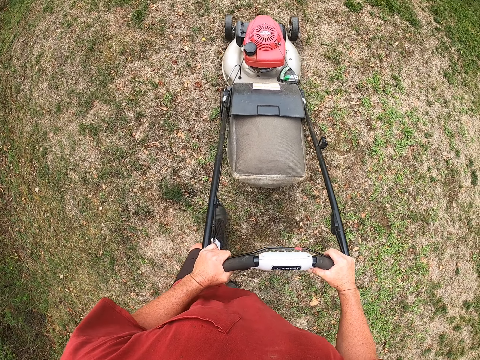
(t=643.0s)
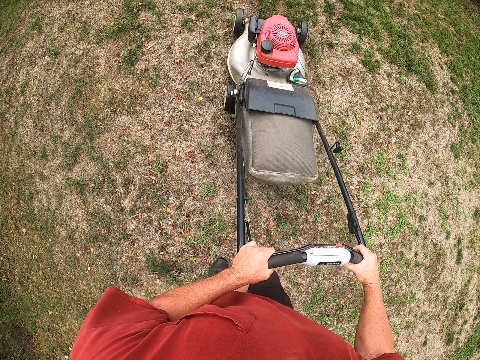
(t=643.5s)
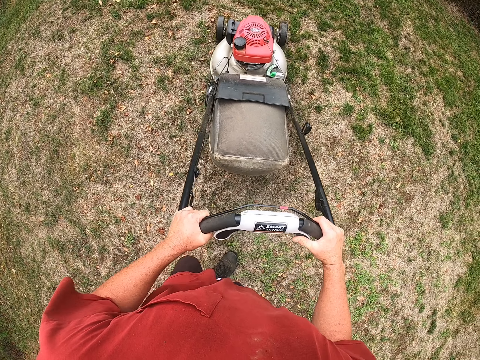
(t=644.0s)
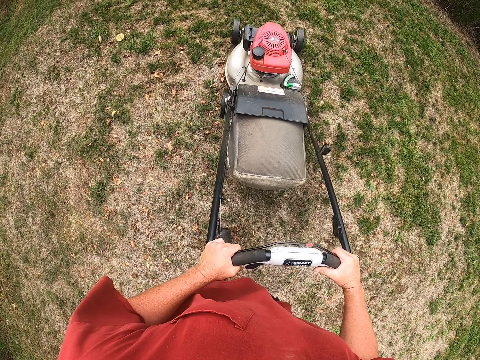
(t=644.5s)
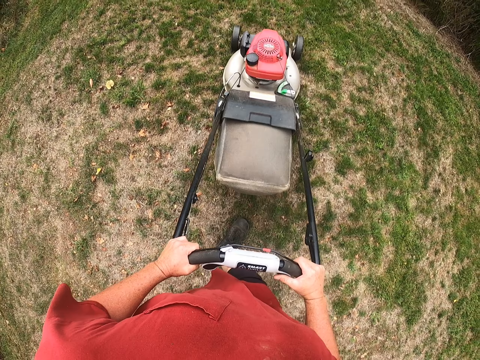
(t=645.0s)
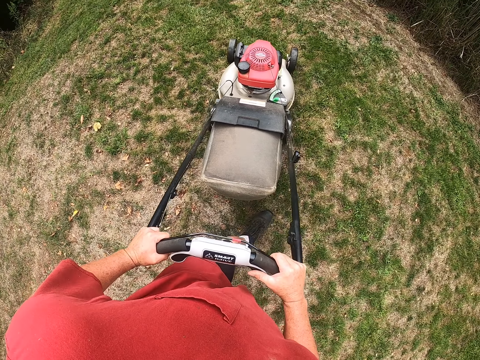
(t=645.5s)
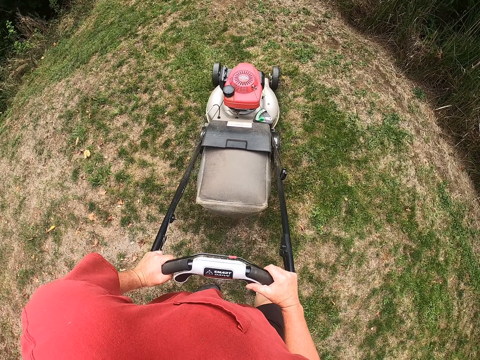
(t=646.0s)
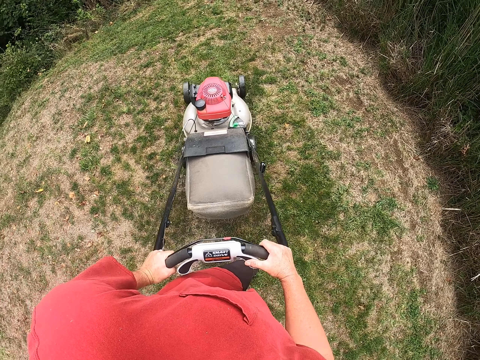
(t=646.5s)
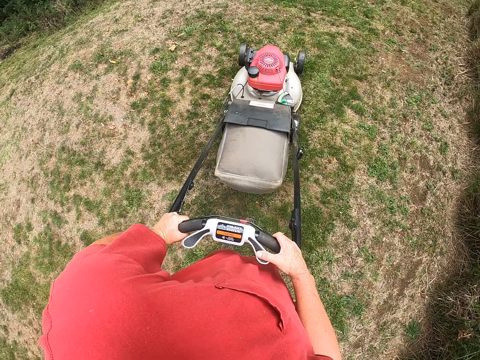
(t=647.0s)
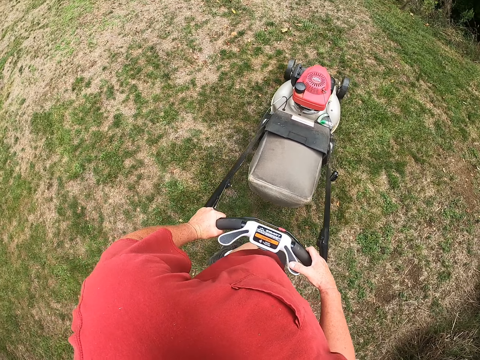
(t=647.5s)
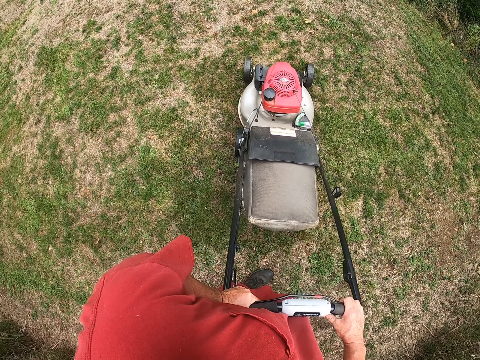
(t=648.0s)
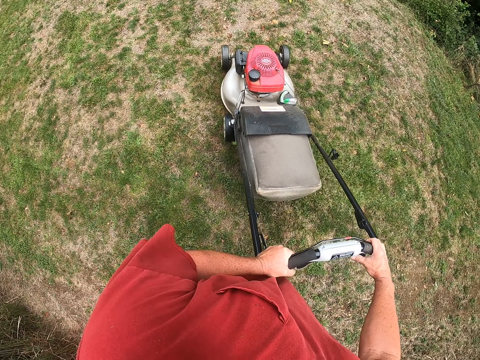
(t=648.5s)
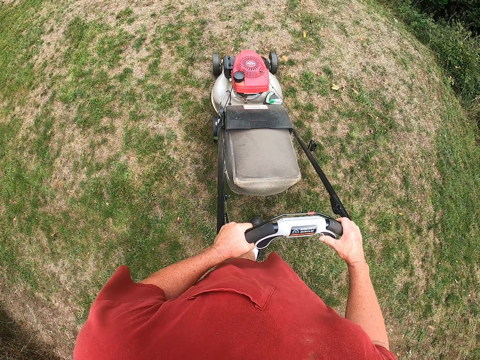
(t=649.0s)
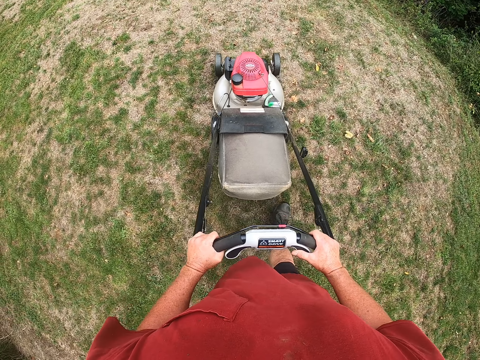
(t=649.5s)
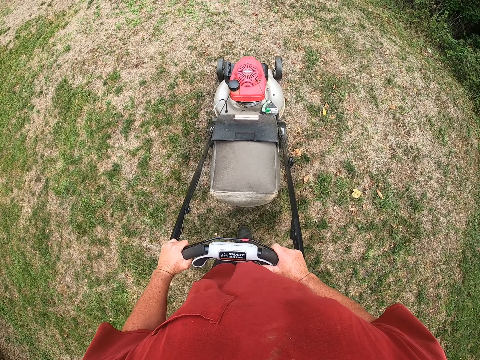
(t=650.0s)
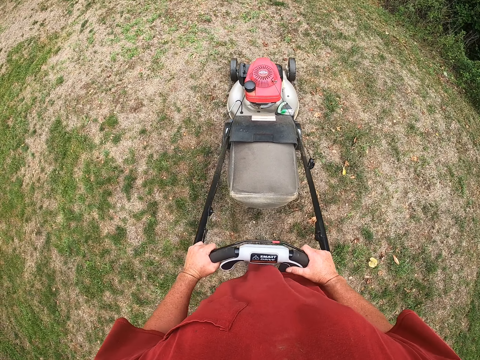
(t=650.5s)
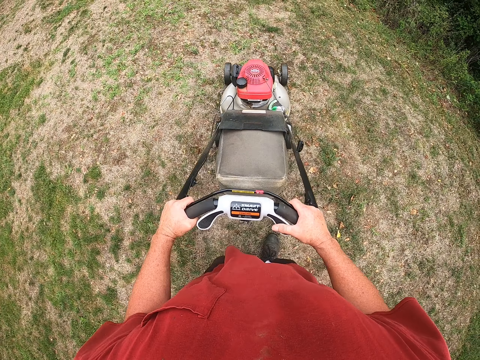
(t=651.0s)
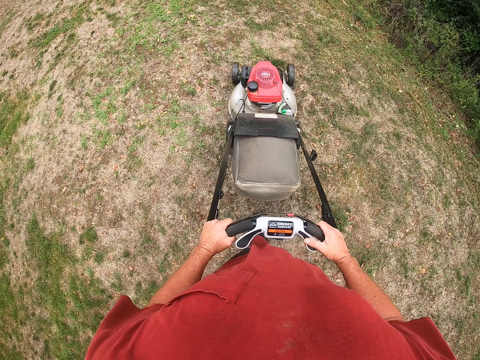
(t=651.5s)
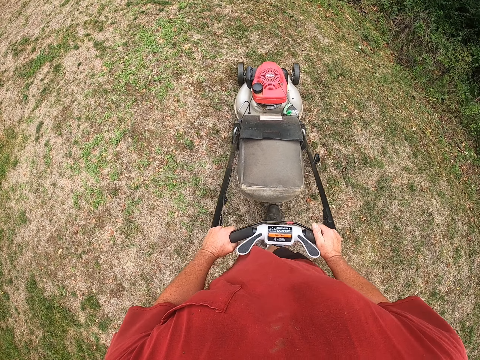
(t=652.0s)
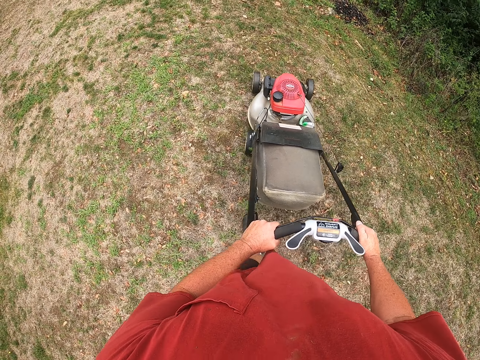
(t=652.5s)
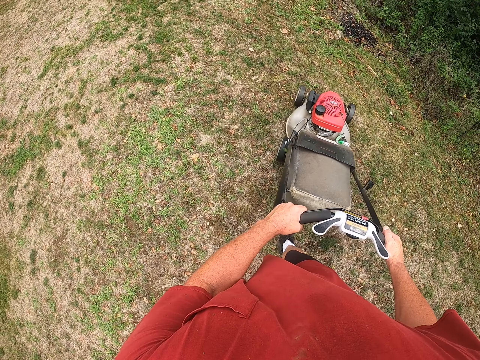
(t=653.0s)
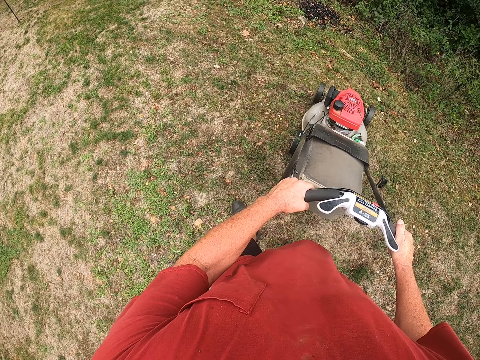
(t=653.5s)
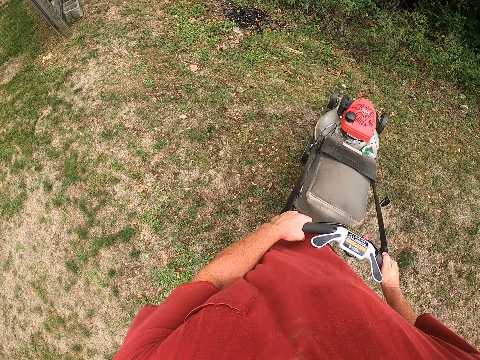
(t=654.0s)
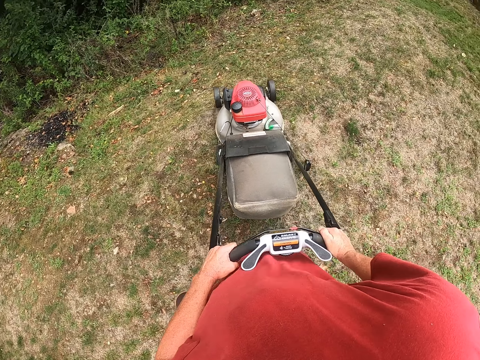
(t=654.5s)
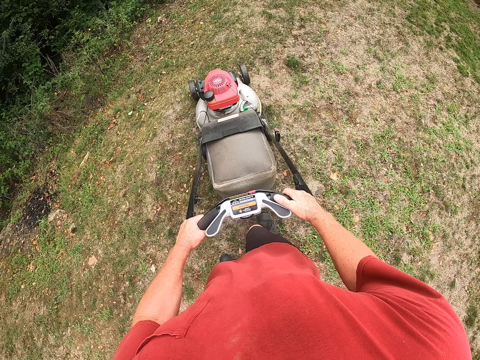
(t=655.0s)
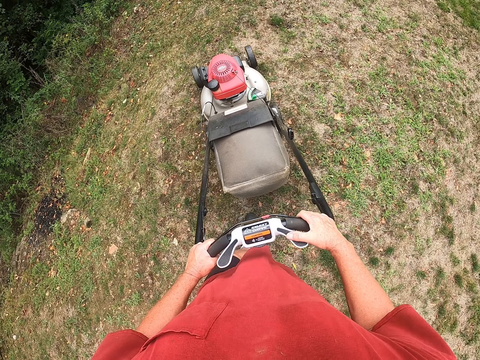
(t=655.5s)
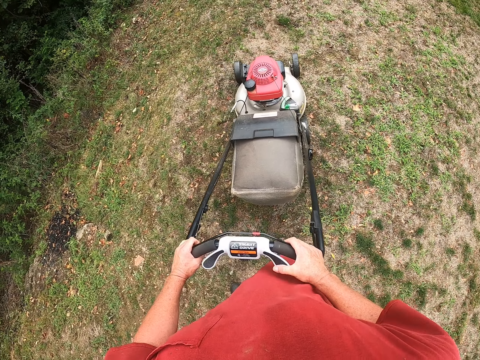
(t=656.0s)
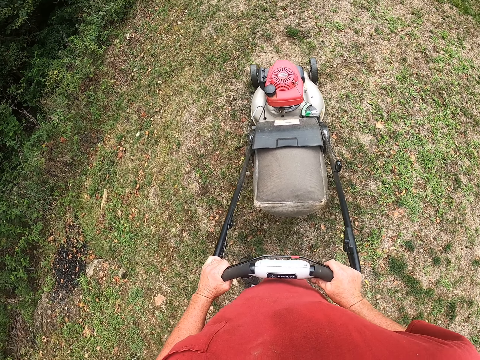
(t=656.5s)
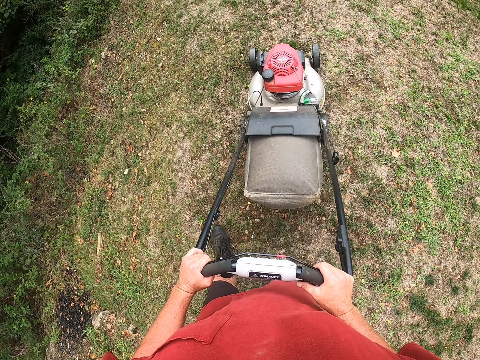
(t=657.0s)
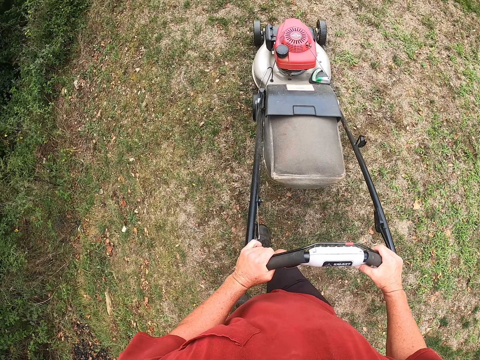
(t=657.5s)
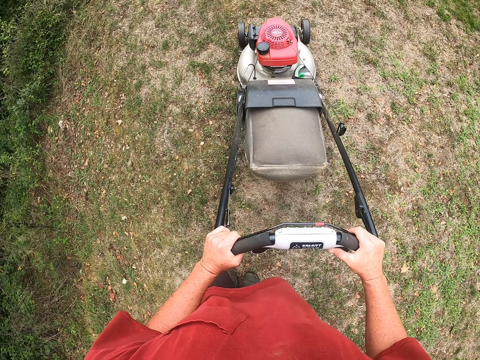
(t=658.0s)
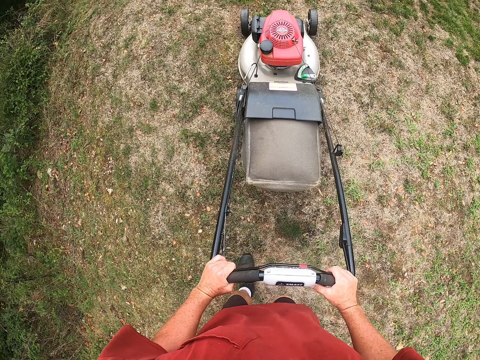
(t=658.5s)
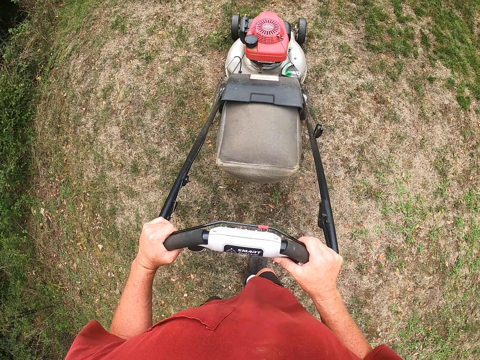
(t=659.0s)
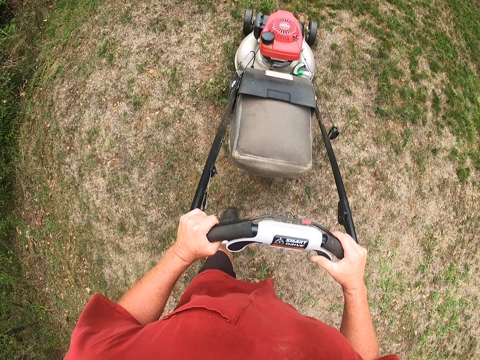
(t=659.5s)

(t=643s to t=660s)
The camera wearer cuts the grass with the lawnmower. They turn the lawnmower around. They cut the grass with the lawnmower. They turn the lawnmower around. They cut the grass with the lawnmower.

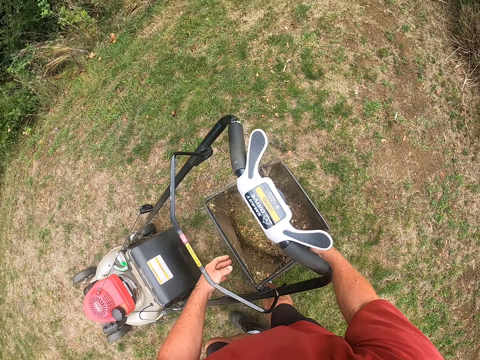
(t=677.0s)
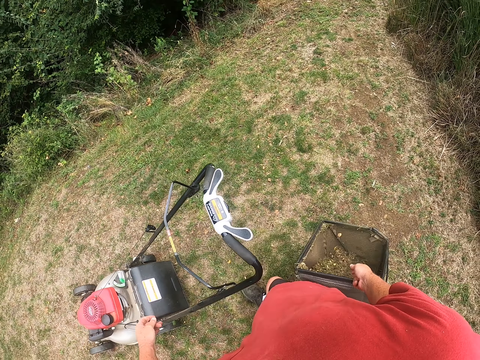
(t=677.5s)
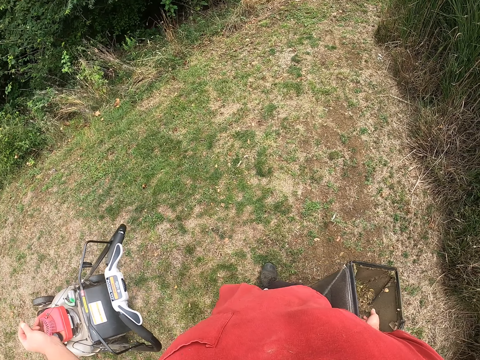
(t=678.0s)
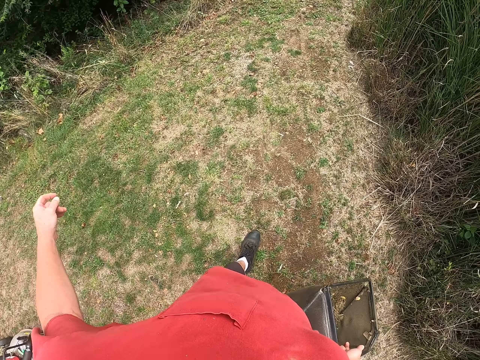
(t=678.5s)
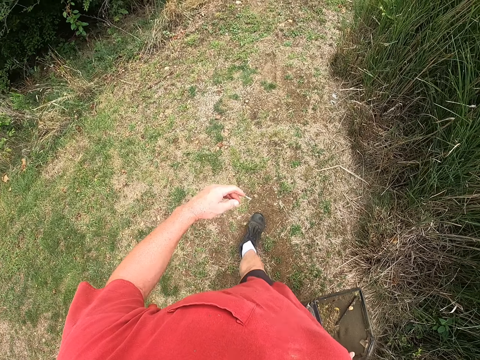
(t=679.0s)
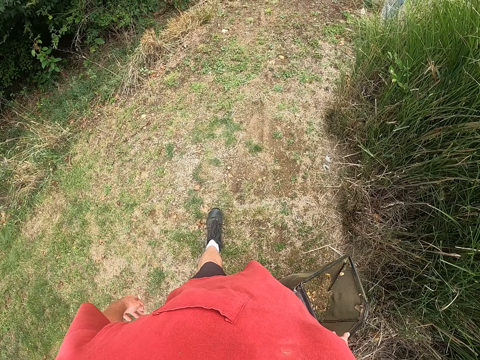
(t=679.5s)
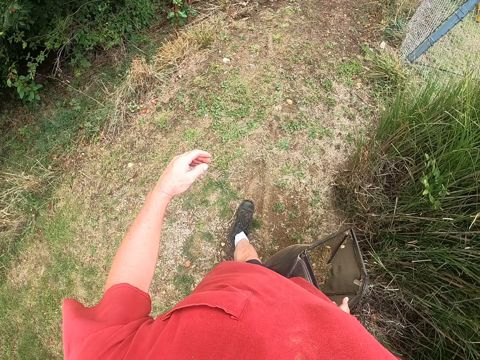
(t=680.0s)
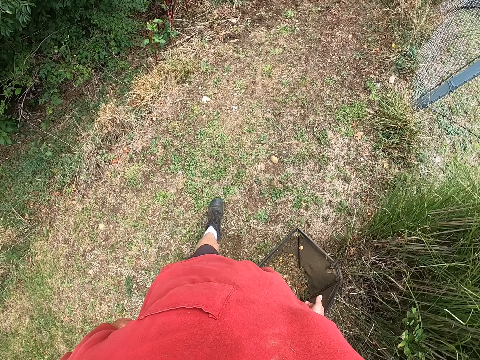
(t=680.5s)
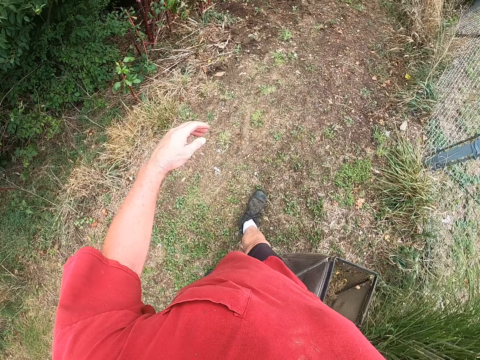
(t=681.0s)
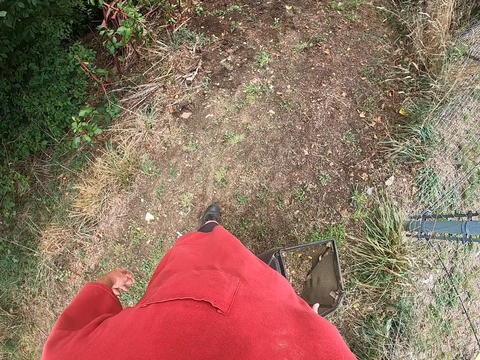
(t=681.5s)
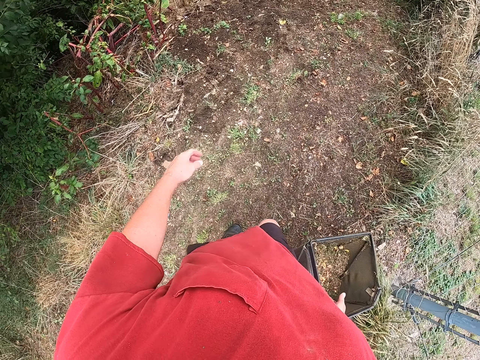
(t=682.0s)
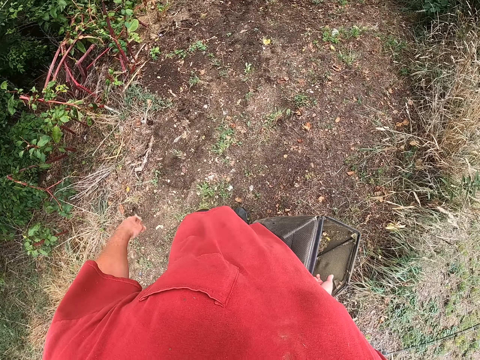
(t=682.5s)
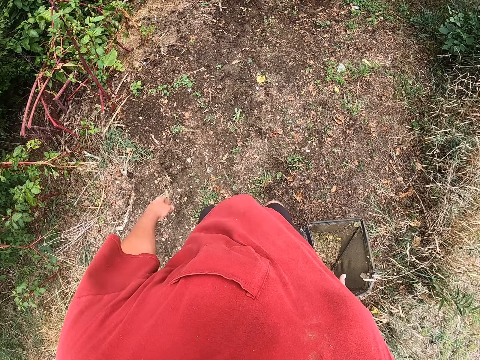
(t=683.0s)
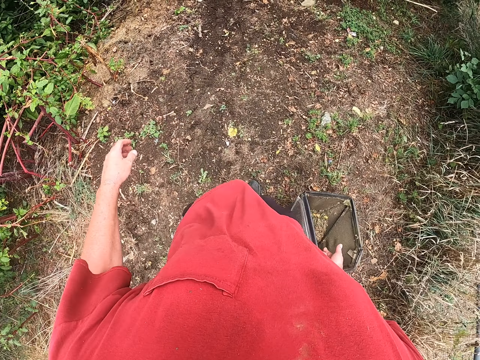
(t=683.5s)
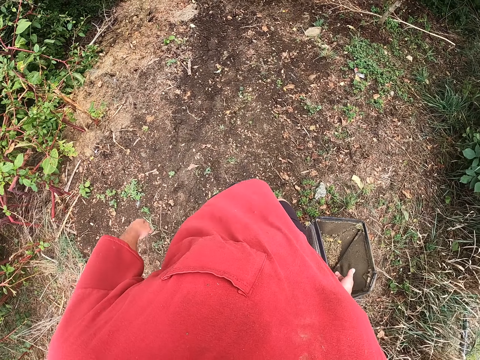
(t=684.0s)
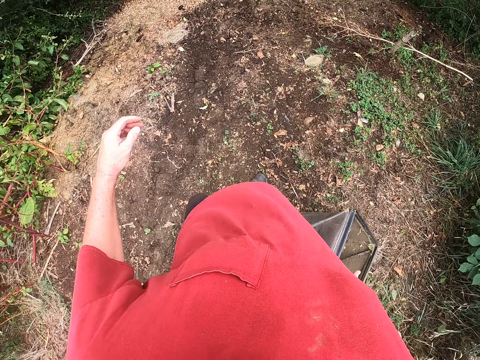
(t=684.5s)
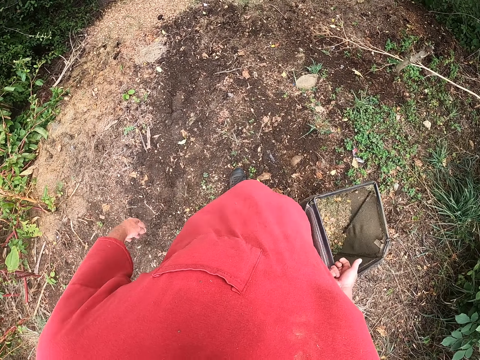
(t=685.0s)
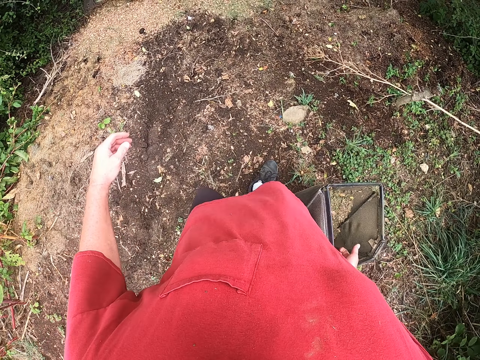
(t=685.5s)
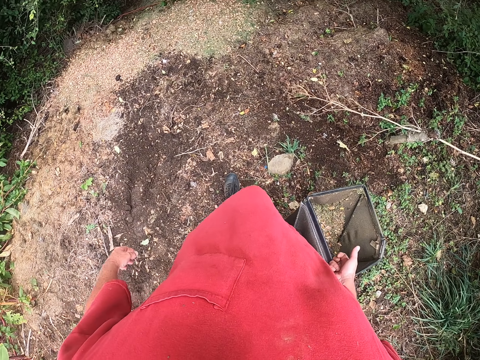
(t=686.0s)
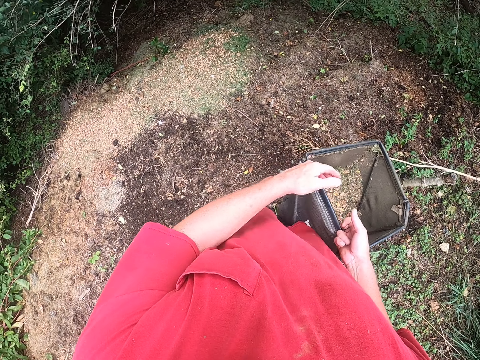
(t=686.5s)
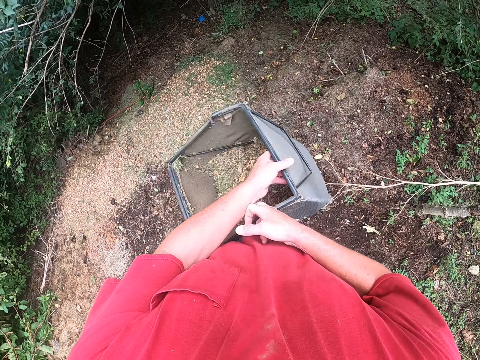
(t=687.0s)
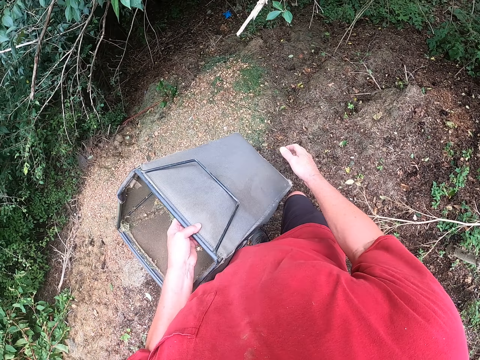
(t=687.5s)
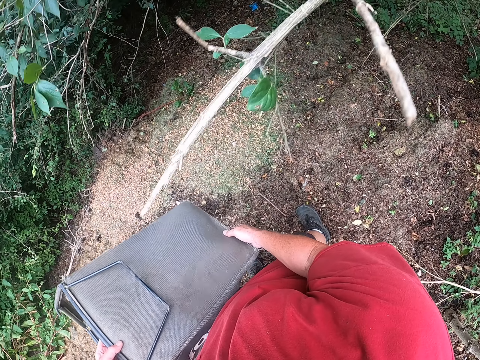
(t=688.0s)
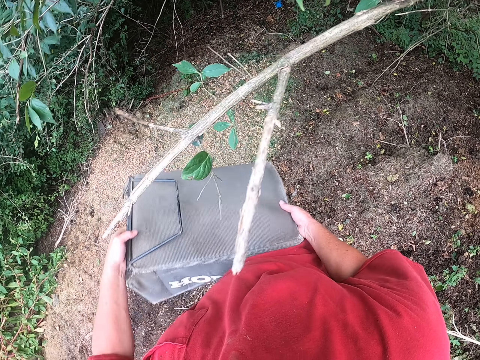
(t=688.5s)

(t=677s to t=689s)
The camera wearer picks up the dustbin with the right hand. They walk around the compound and walk towards the garden.
